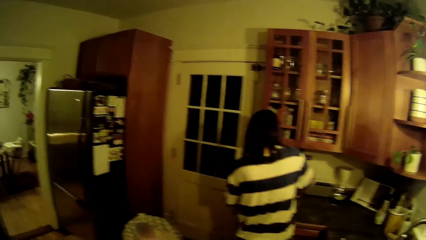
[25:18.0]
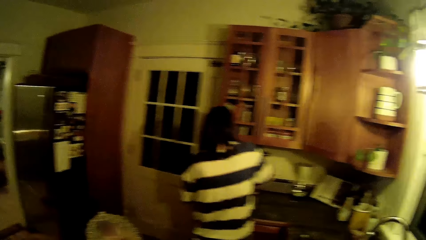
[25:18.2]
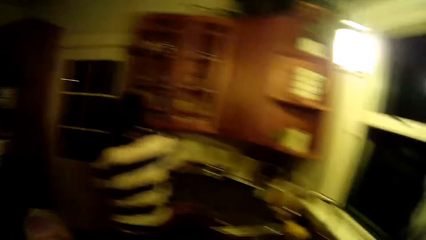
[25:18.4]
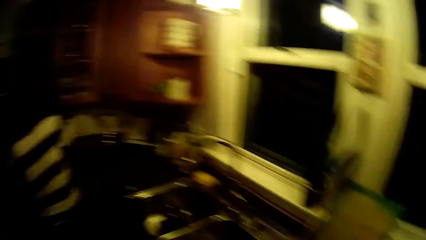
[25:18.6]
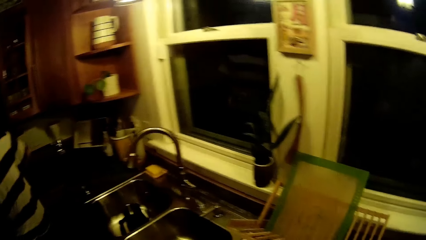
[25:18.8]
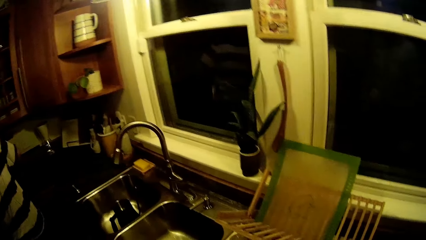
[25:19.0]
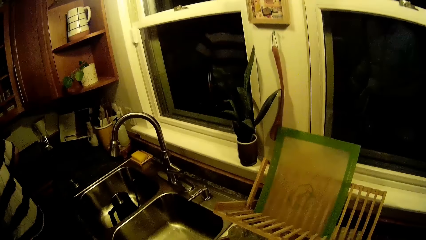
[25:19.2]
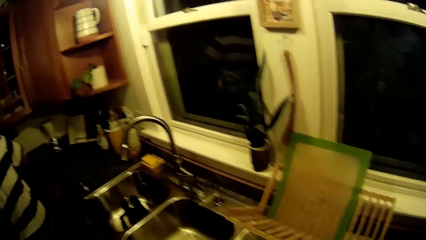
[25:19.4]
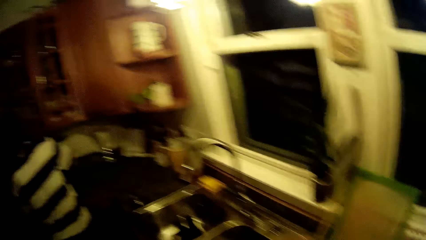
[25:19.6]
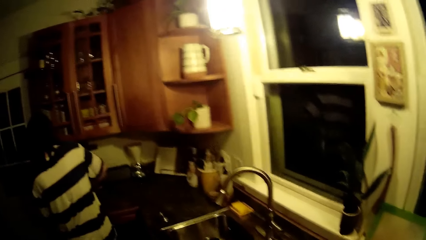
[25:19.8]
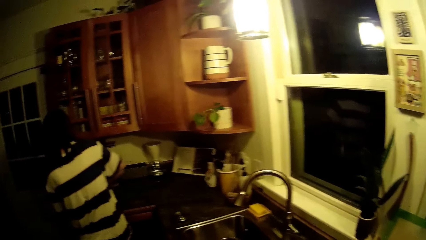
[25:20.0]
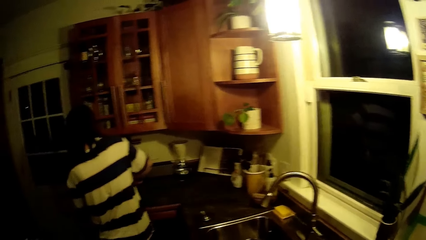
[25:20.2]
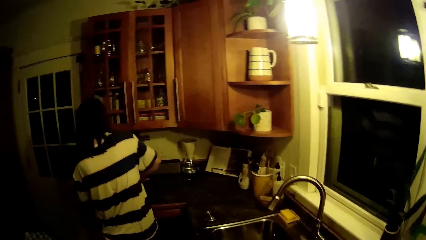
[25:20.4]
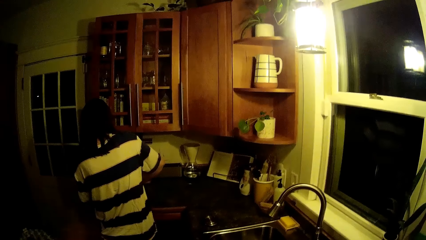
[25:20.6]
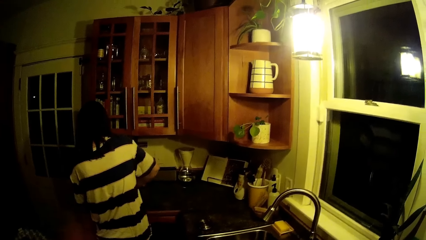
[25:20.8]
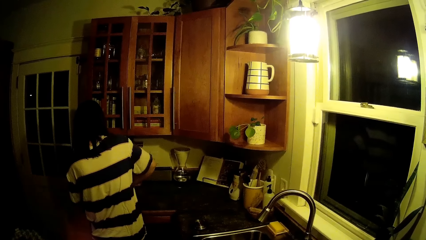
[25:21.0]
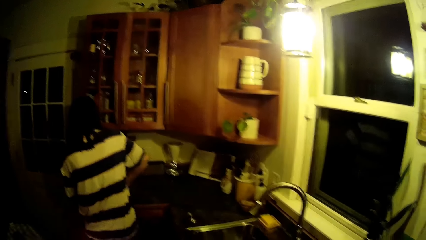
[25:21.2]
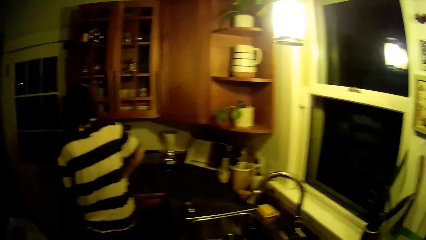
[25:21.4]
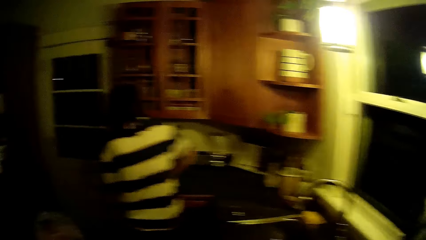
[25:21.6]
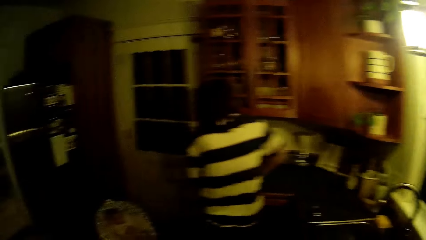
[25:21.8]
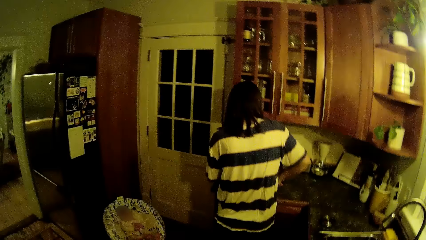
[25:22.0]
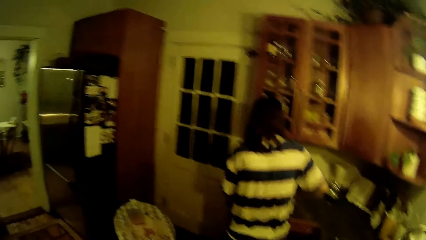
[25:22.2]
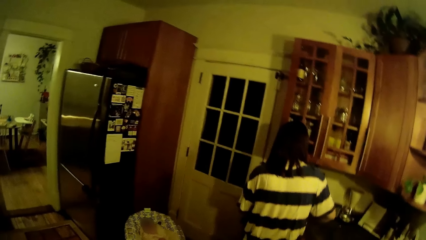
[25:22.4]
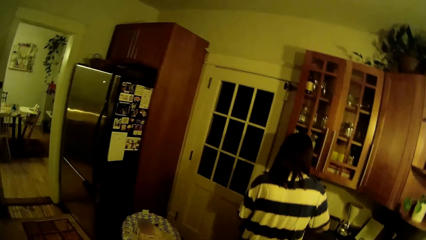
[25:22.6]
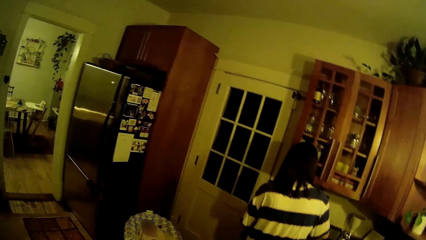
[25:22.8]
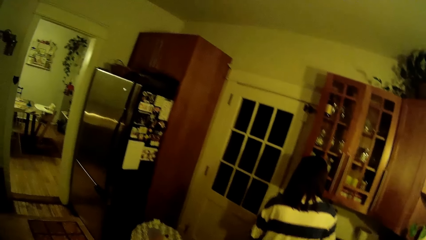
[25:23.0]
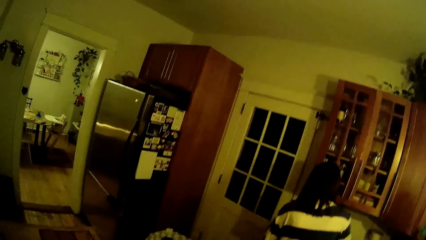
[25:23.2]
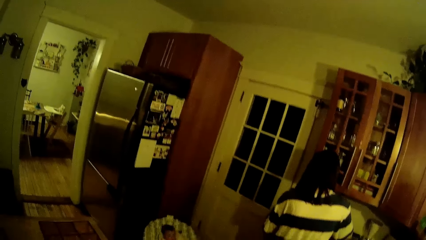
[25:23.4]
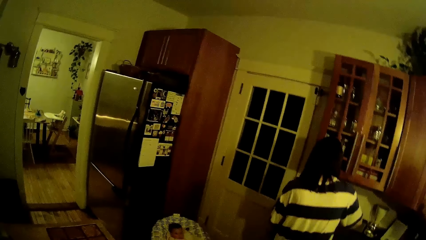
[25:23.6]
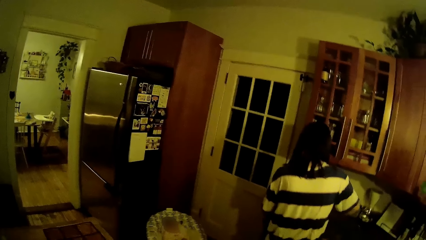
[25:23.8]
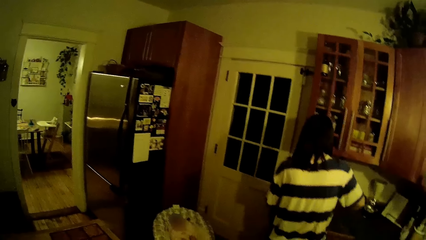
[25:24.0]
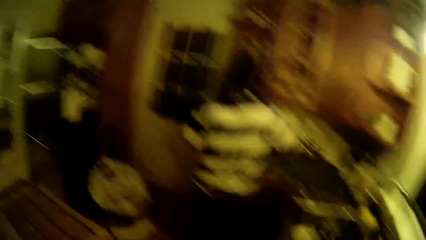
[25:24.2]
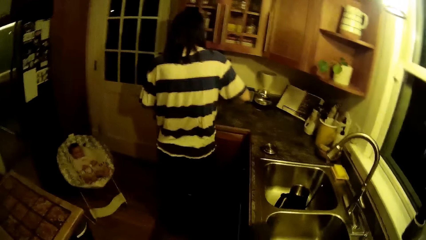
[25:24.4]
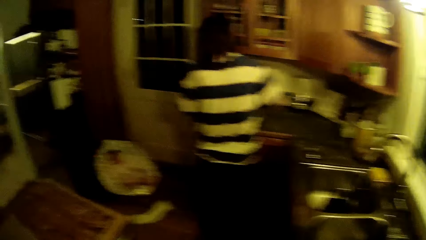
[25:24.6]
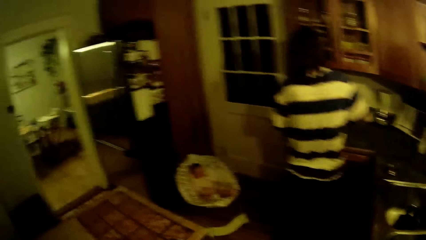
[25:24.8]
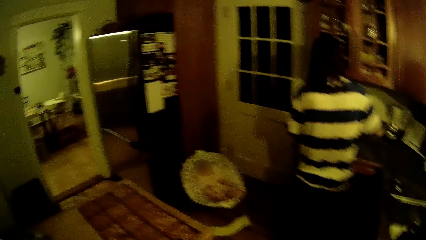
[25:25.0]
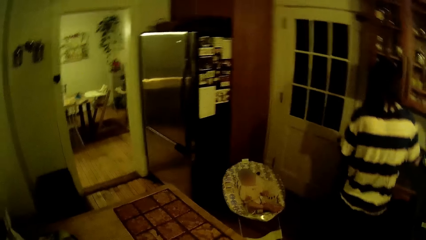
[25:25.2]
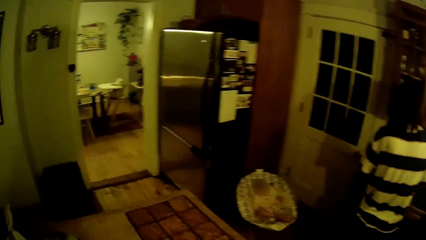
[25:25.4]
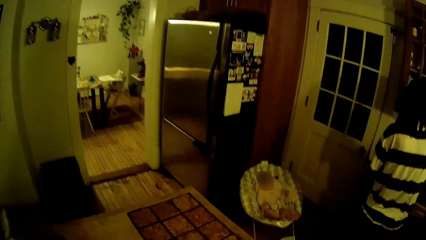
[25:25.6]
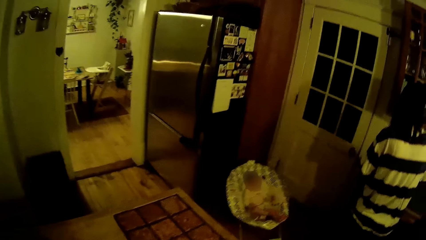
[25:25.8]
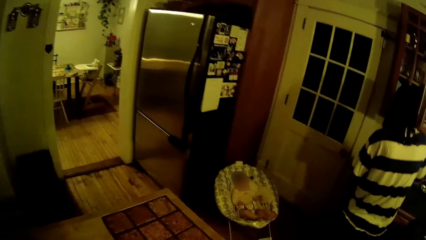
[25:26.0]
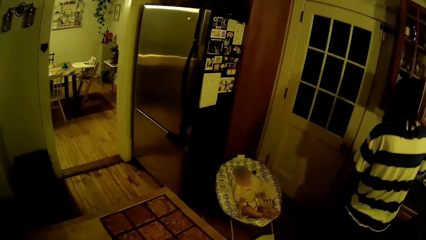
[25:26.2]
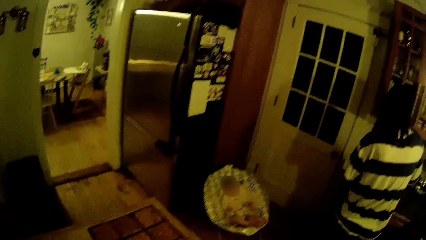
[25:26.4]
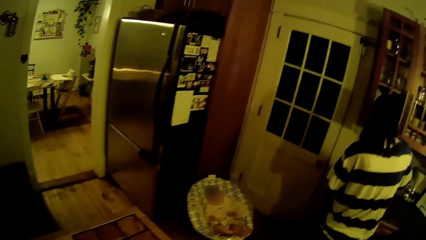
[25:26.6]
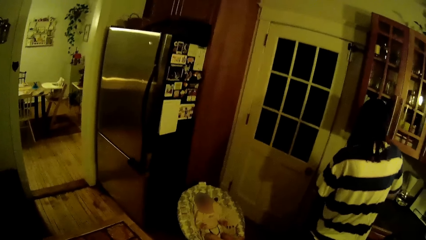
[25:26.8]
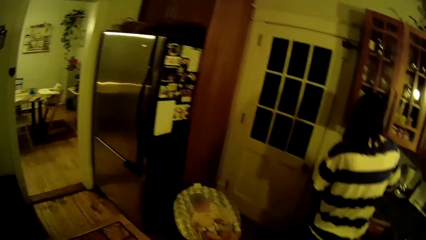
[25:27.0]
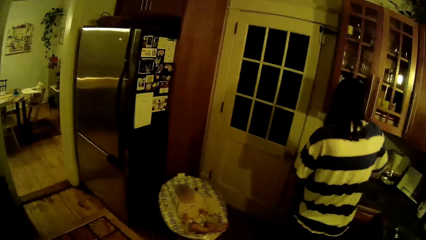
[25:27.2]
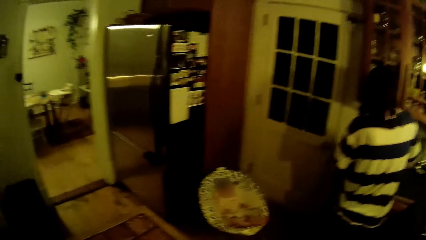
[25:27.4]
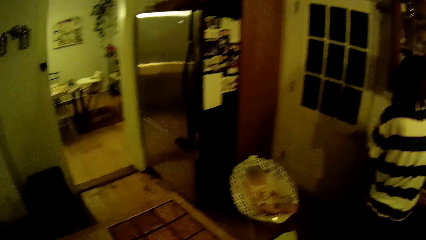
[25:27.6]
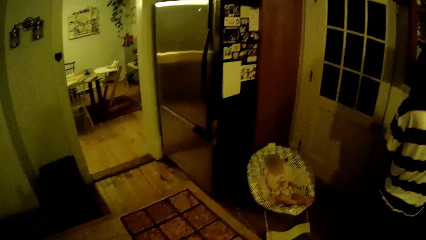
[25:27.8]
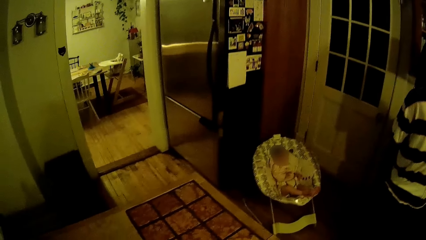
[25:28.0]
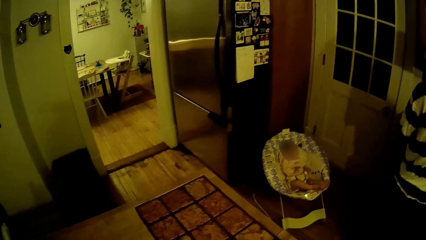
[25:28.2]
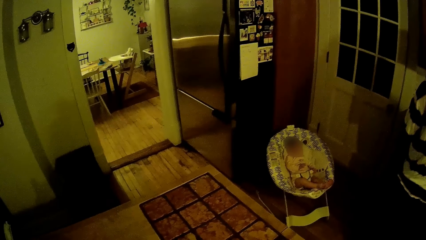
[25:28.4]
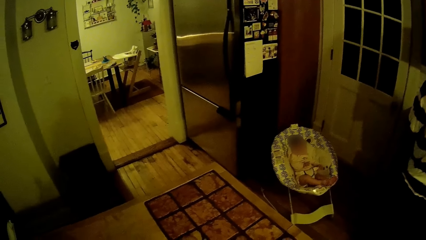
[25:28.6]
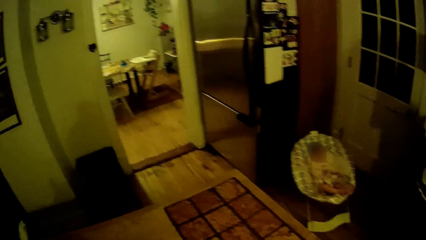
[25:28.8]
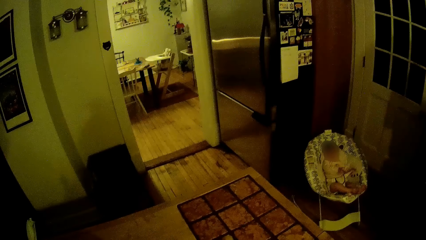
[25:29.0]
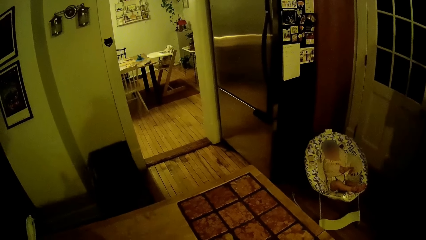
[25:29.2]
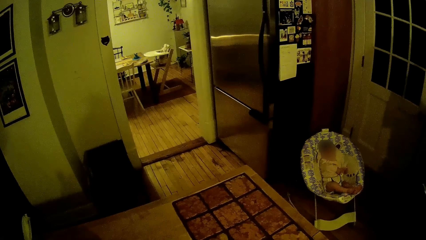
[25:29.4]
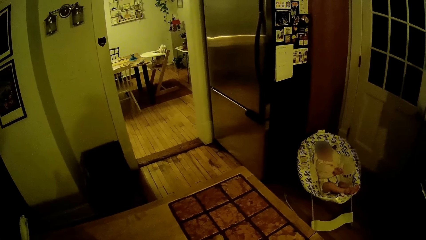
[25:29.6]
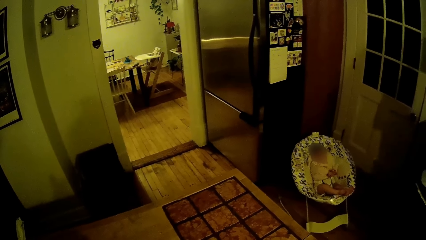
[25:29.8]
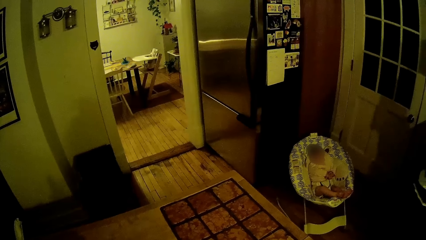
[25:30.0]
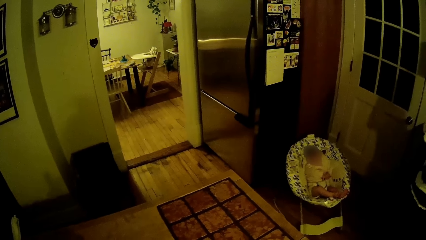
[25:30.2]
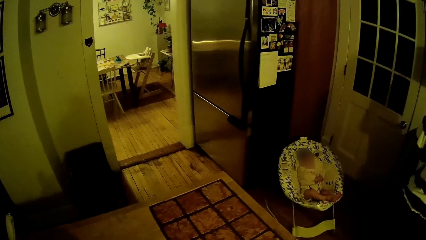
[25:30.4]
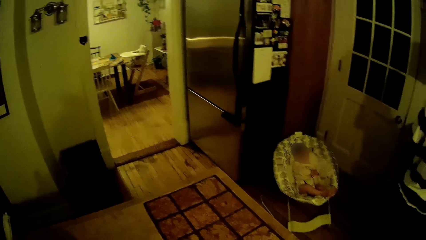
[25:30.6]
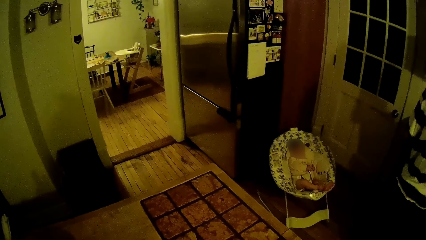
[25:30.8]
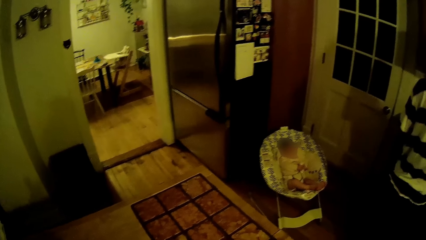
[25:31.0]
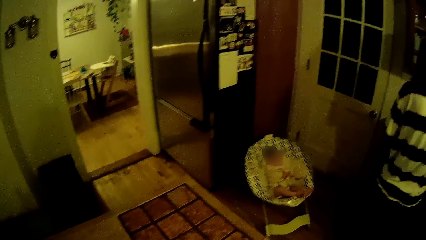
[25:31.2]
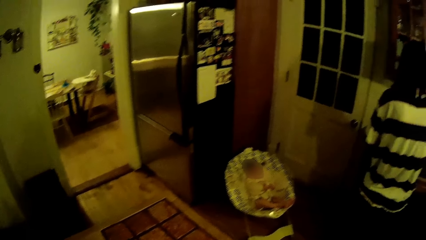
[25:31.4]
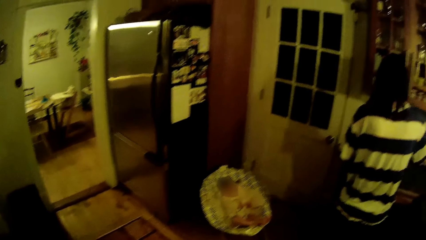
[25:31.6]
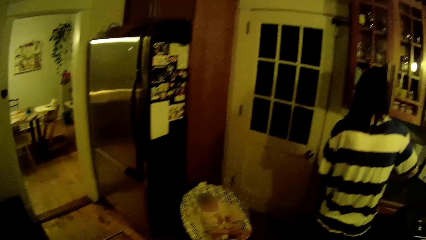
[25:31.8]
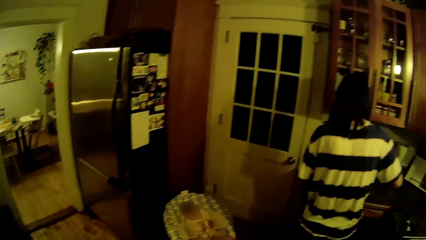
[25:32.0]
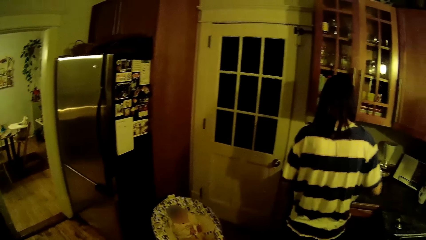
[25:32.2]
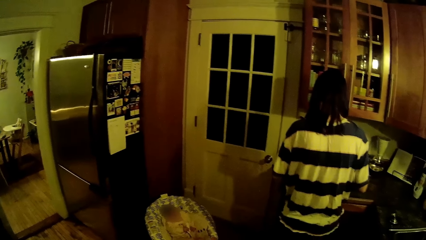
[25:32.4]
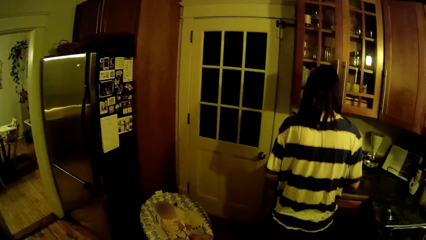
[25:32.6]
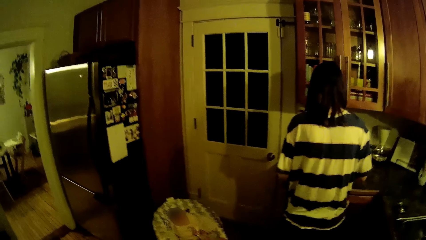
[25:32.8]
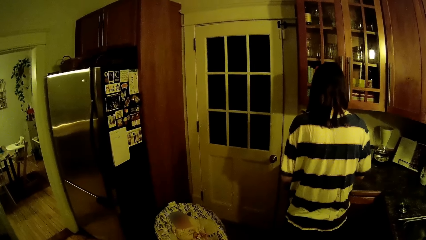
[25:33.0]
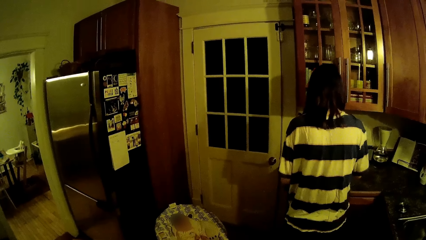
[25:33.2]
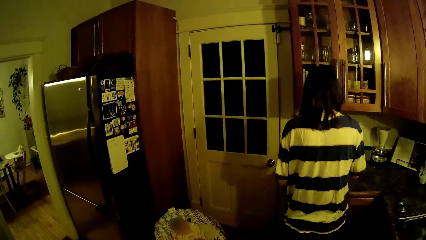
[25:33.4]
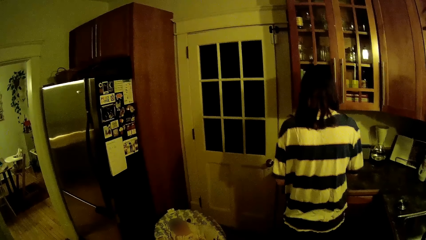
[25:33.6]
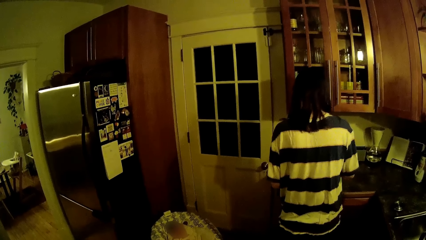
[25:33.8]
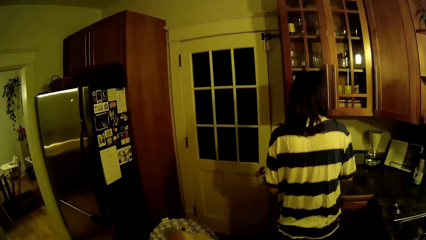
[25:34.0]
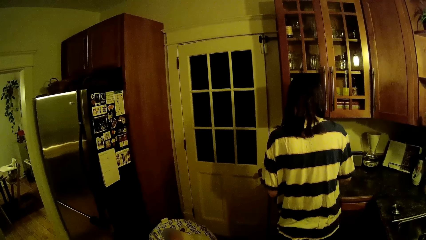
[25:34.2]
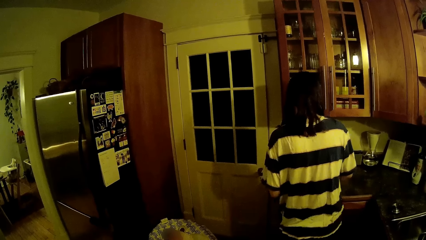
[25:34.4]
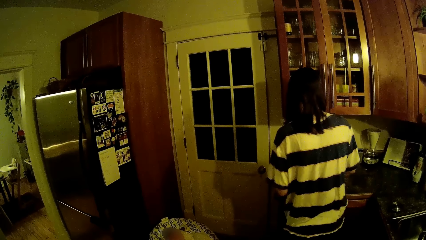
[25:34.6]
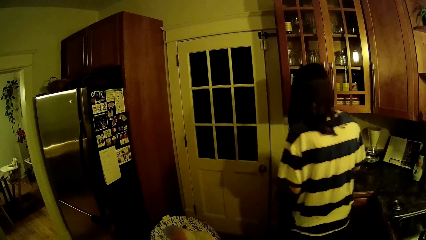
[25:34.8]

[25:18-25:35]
The camera wearer talks with a woman.
